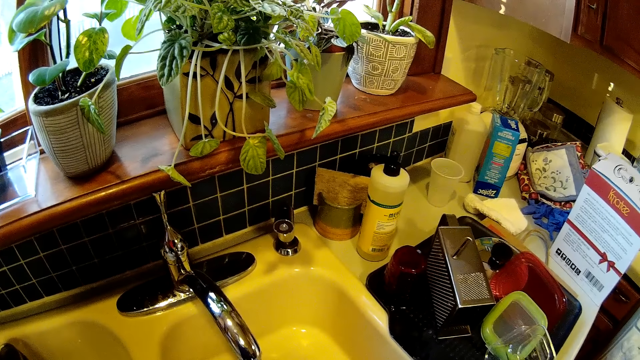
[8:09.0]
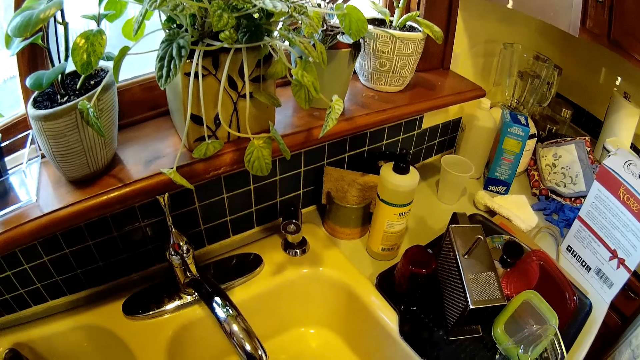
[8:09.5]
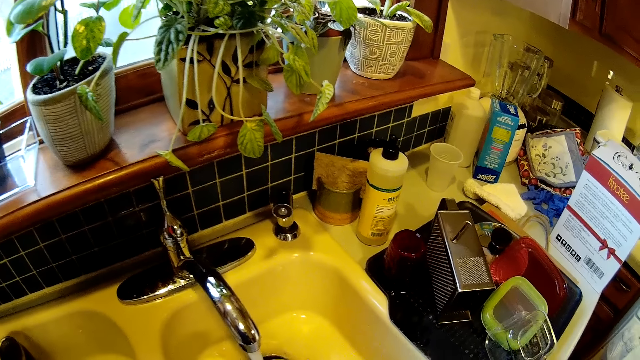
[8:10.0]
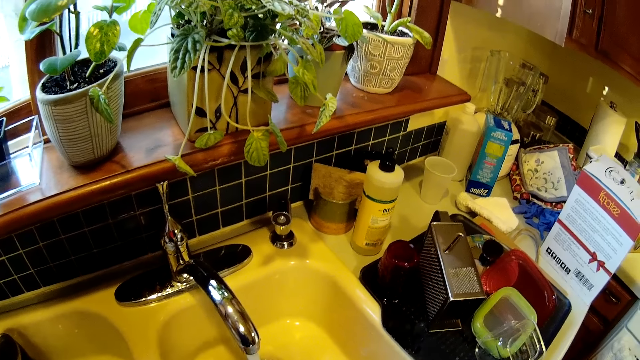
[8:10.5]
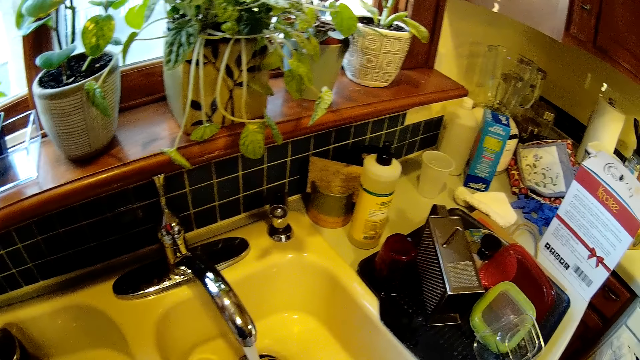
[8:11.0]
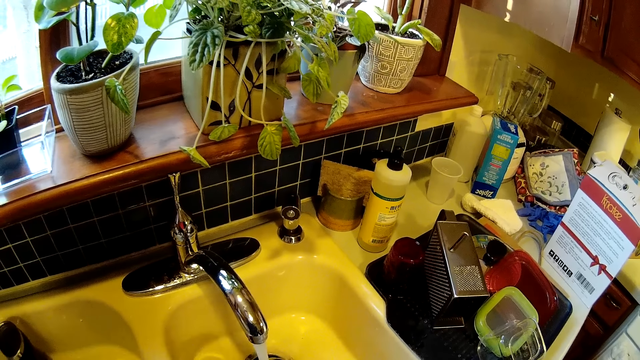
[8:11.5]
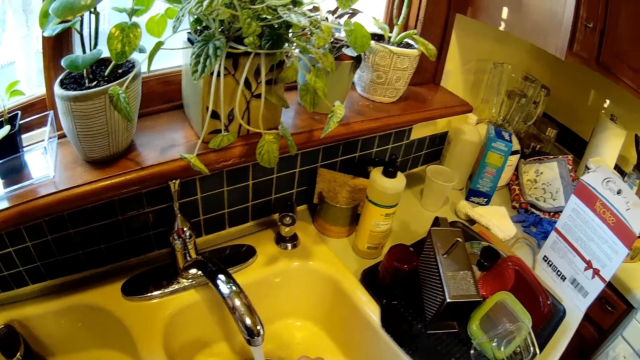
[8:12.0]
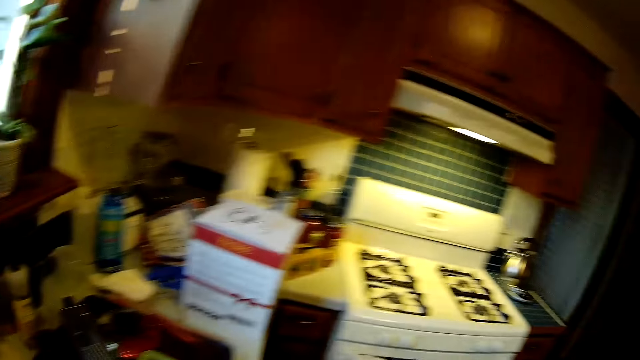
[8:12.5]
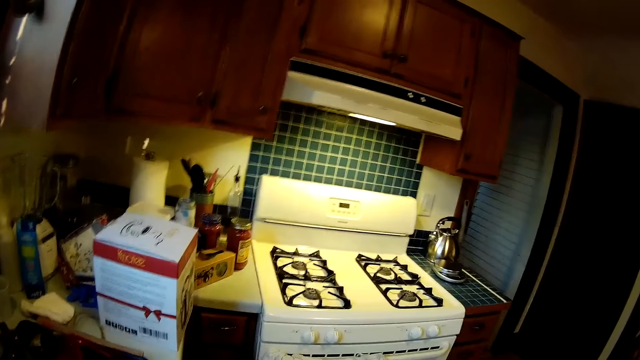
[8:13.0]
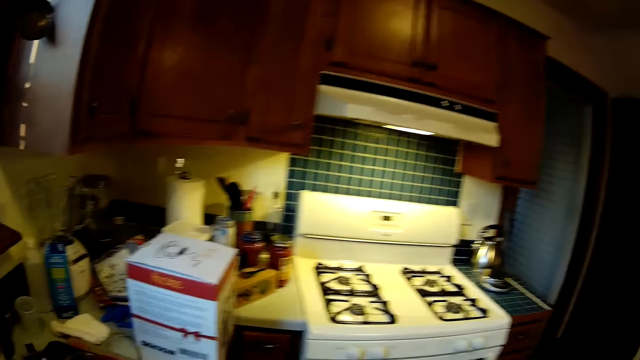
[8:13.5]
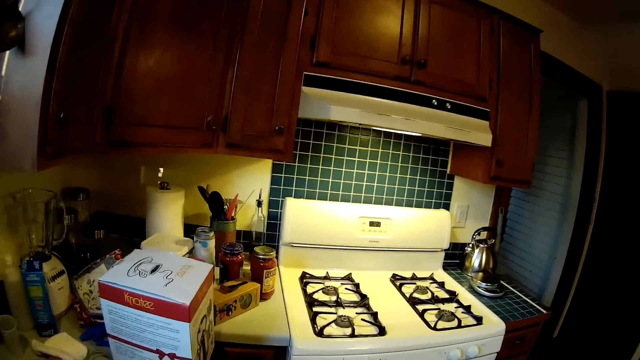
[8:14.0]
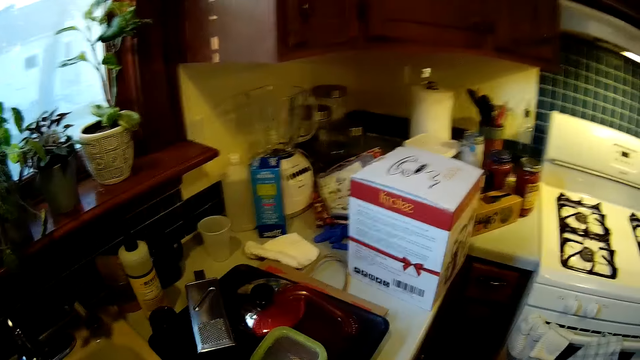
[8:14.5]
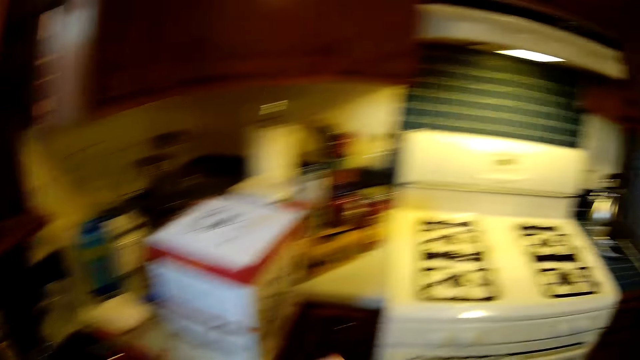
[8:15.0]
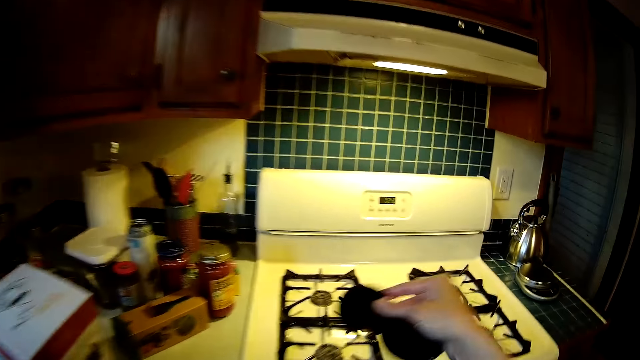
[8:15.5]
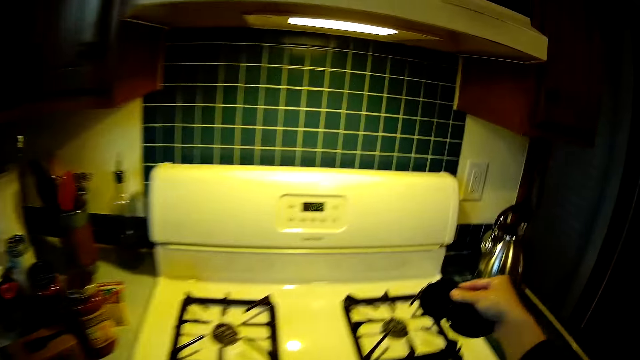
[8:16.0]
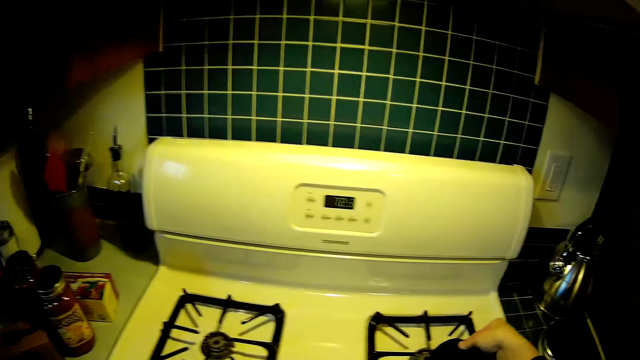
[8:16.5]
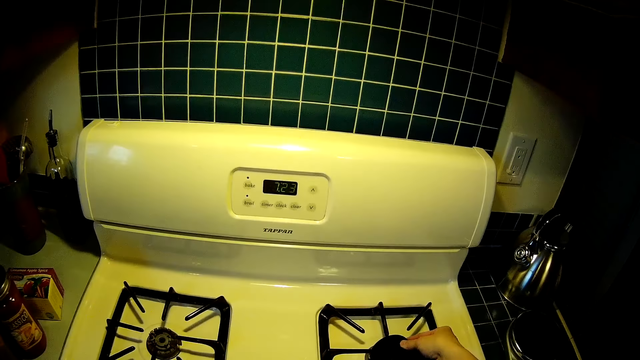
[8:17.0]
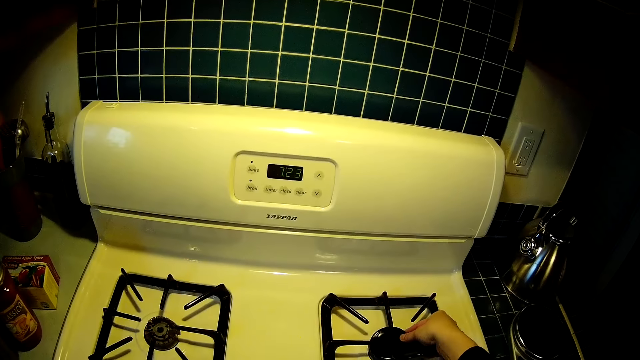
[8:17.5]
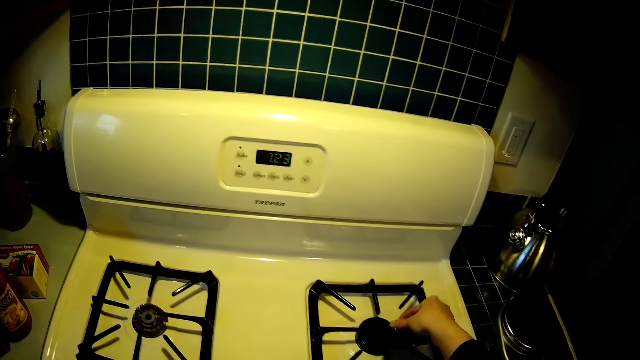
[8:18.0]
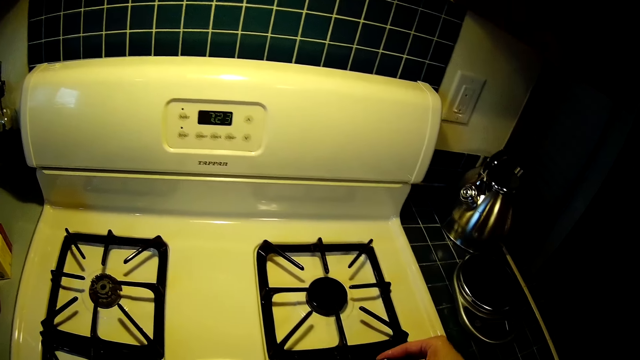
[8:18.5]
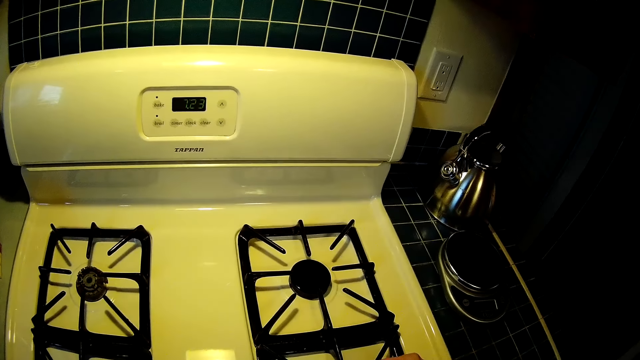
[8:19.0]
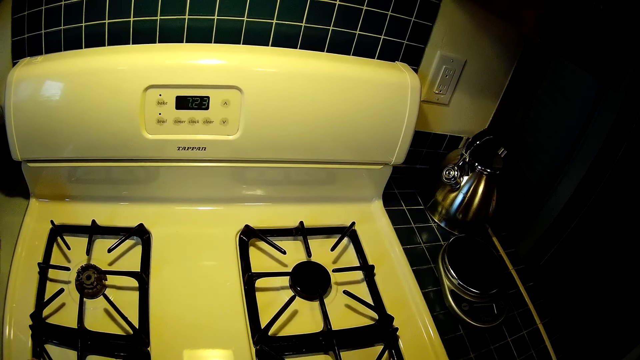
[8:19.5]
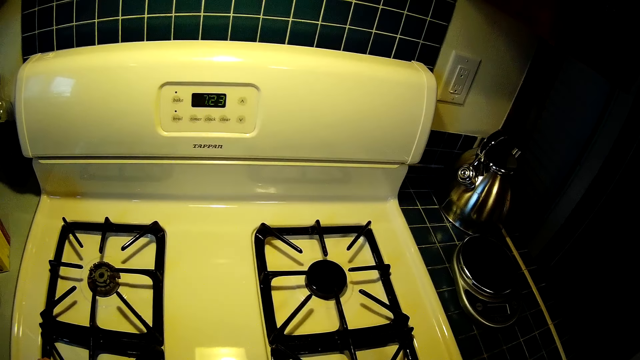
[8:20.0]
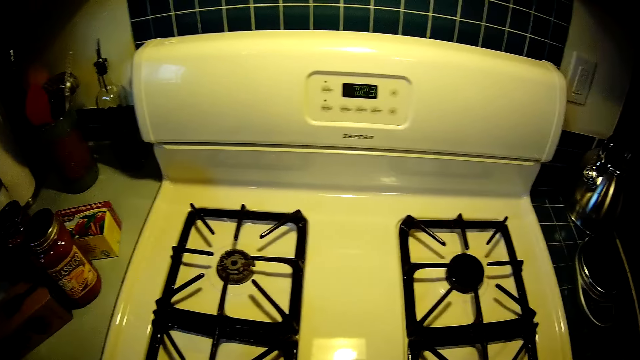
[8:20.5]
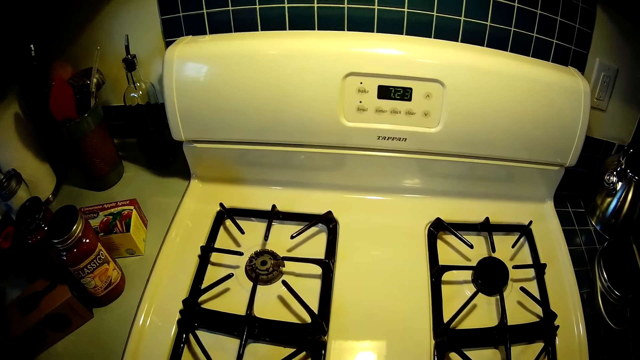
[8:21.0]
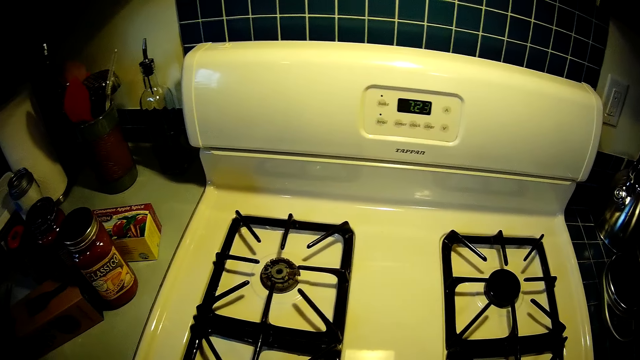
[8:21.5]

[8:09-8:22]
The camera wearer places the gas burner cap onto the gas cooker with her right hand. She places it again.

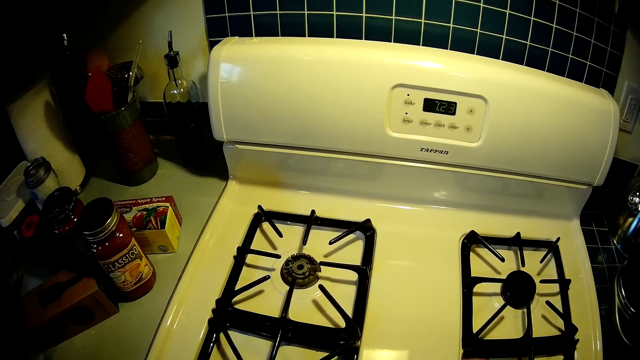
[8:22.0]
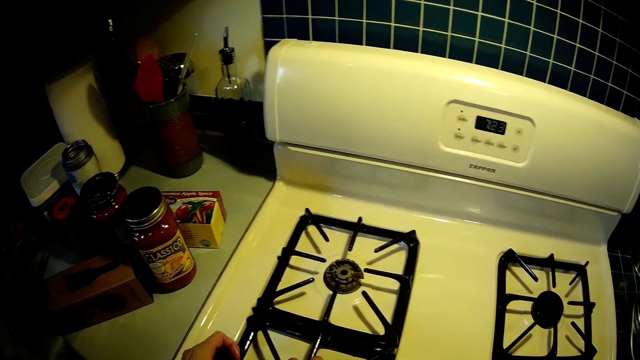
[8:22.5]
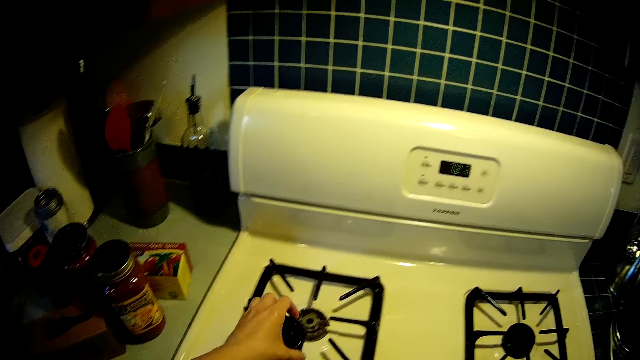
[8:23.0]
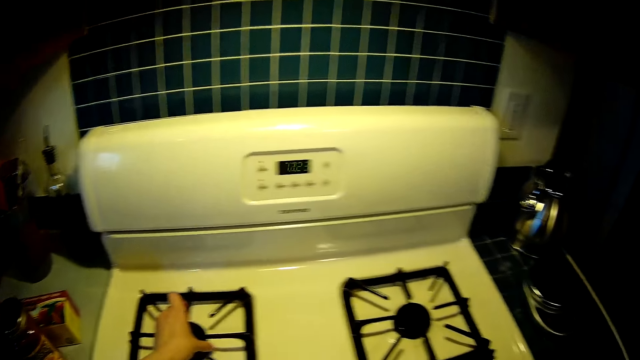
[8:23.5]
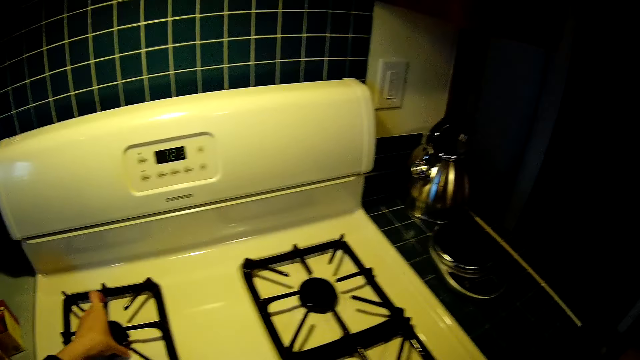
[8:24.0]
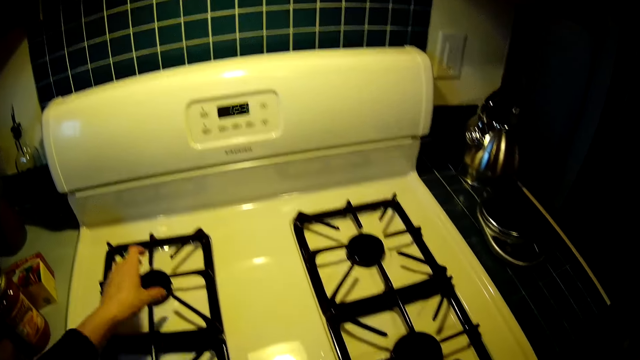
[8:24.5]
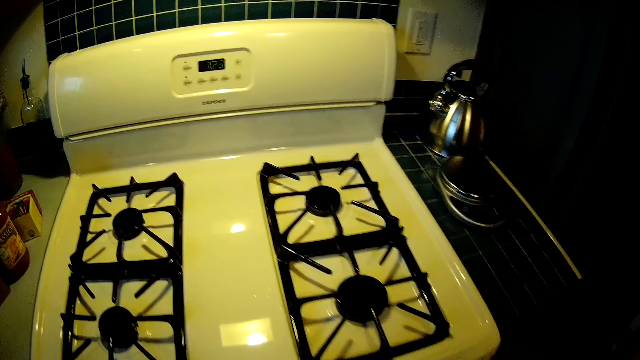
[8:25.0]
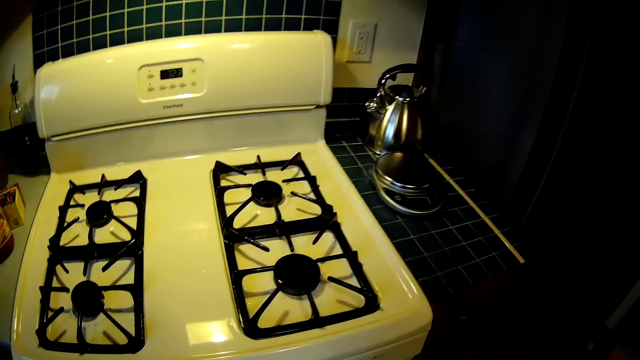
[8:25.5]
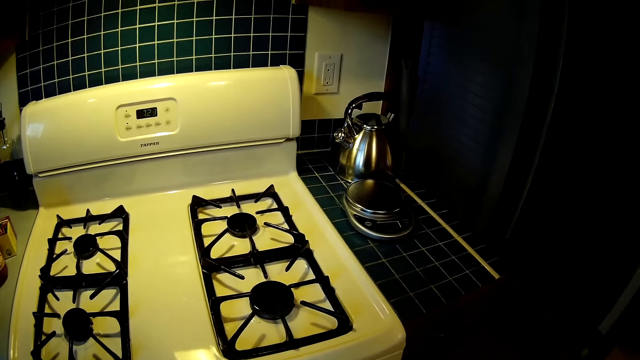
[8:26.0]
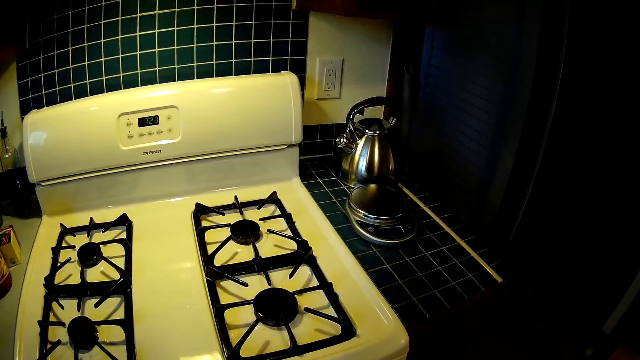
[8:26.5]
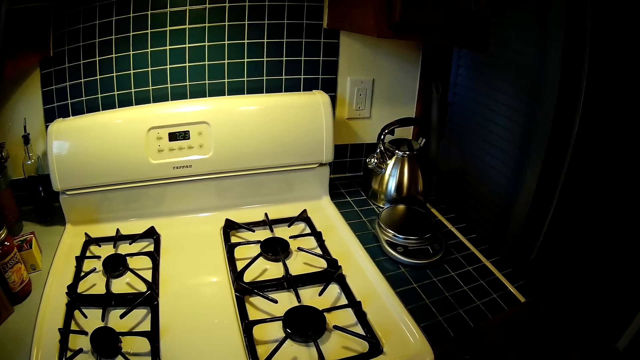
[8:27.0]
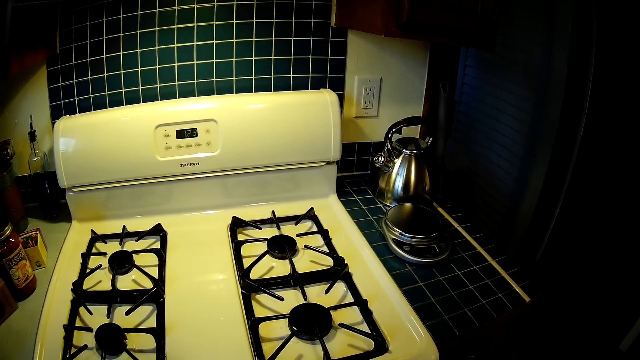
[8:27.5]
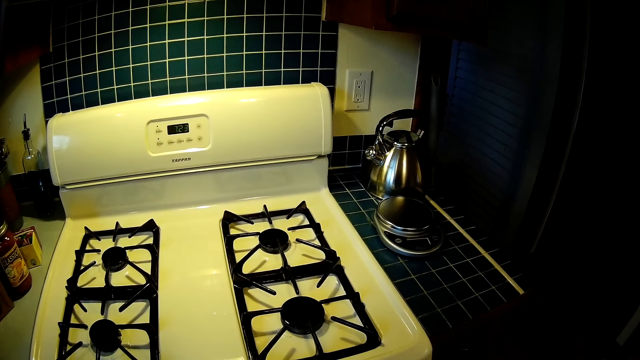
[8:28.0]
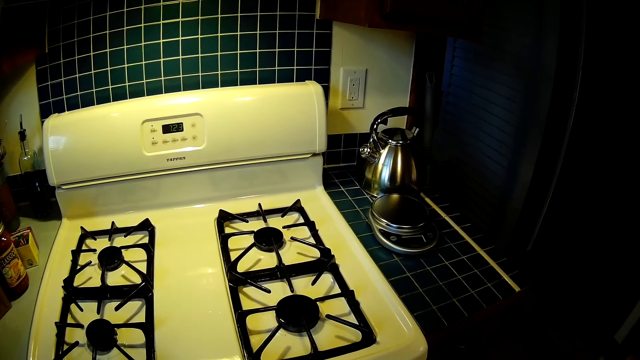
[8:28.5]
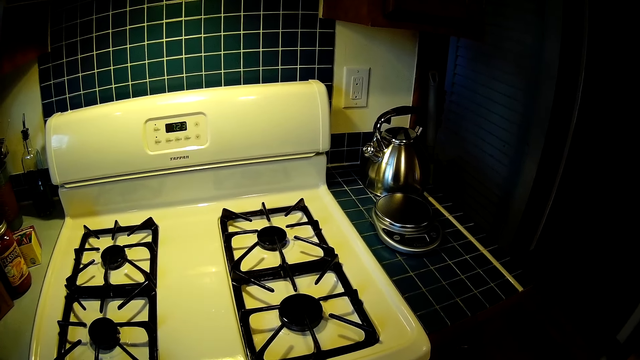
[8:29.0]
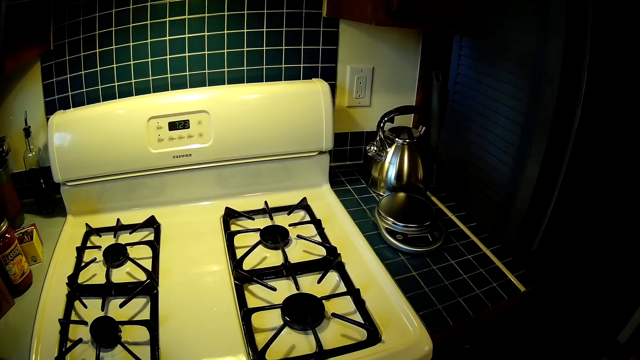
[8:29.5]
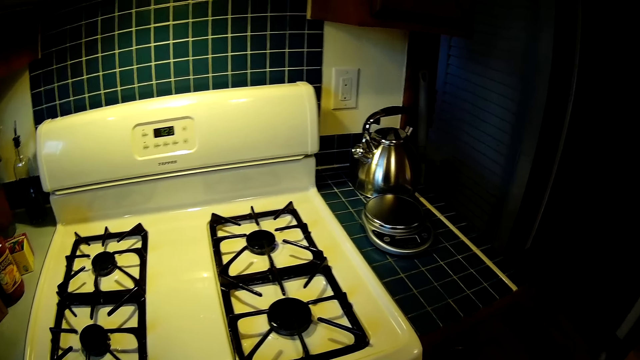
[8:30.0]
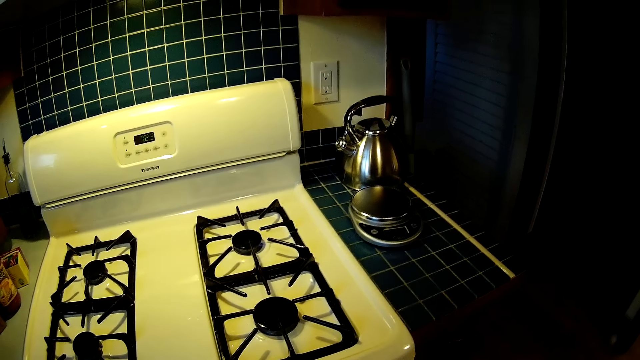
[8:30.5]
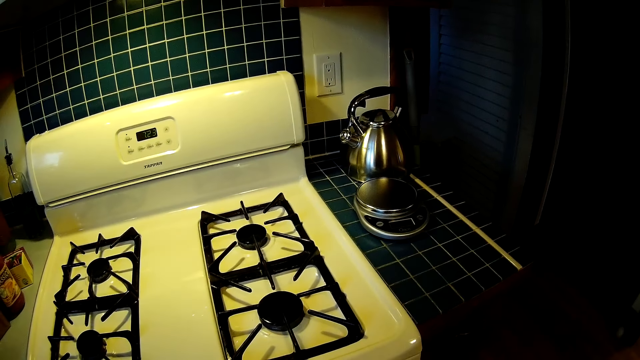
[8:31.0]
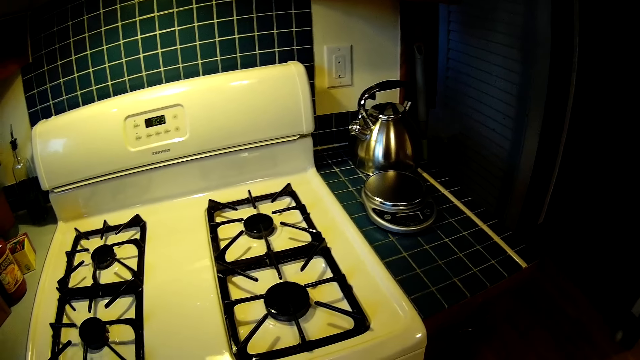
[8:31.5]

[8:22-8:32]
The camera wearer places the gas burner cap onto the gas cooker with her left hand.
